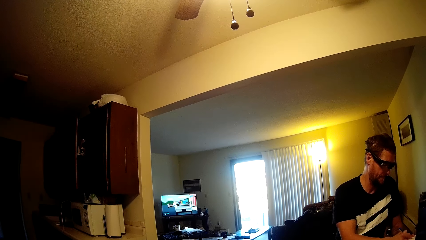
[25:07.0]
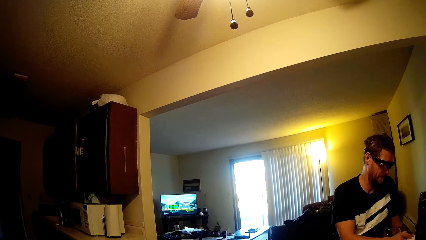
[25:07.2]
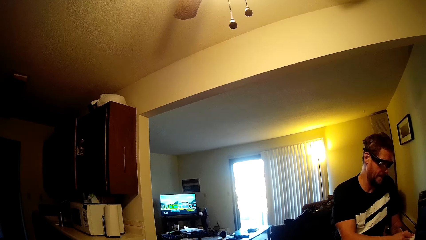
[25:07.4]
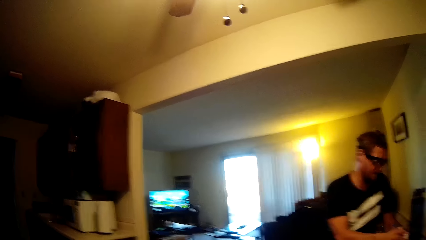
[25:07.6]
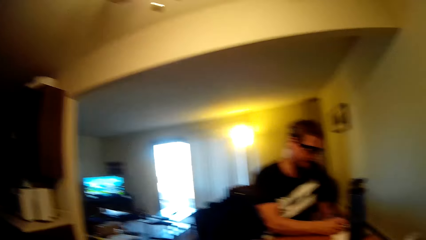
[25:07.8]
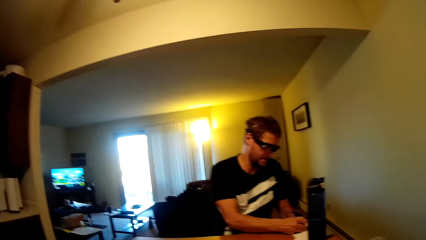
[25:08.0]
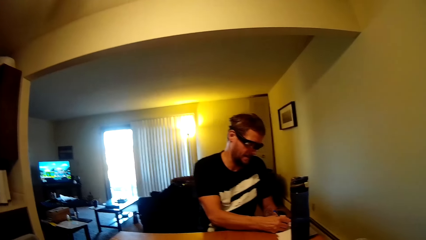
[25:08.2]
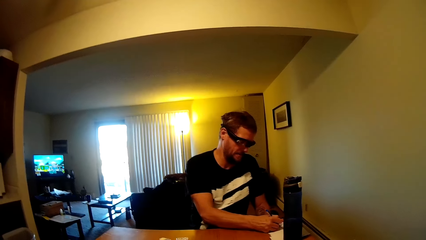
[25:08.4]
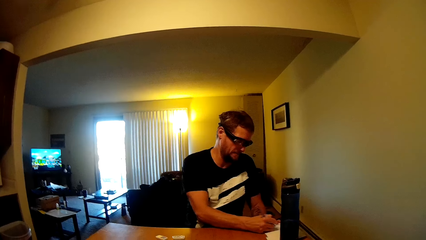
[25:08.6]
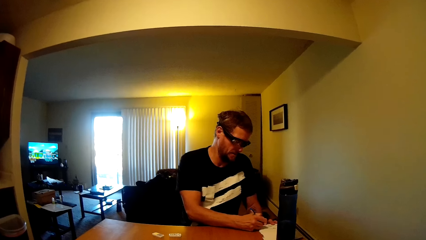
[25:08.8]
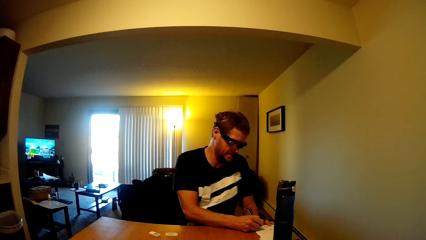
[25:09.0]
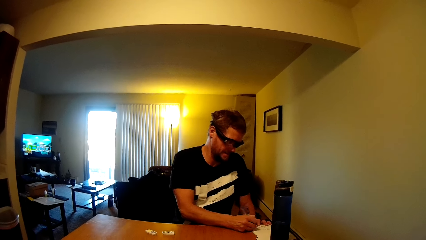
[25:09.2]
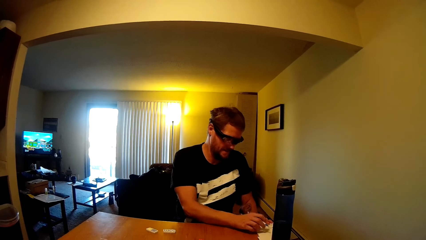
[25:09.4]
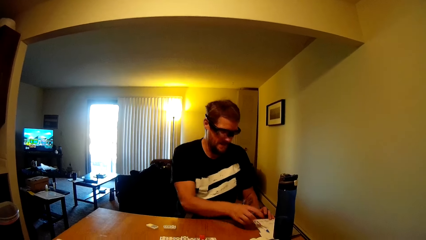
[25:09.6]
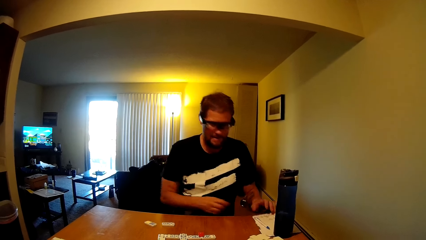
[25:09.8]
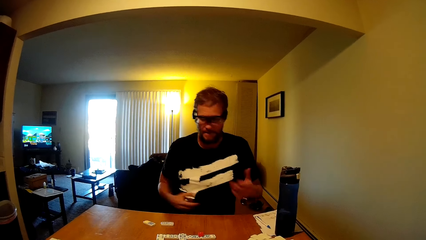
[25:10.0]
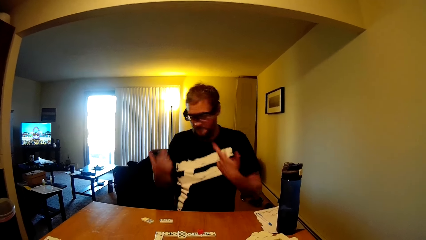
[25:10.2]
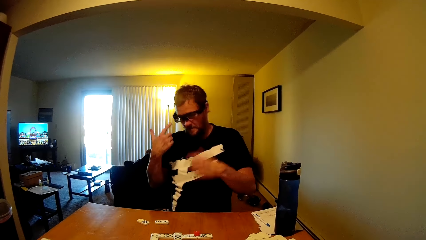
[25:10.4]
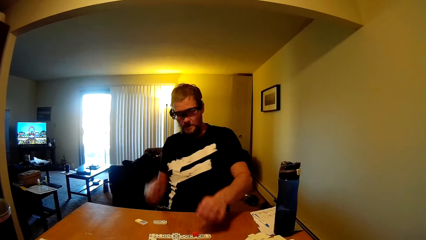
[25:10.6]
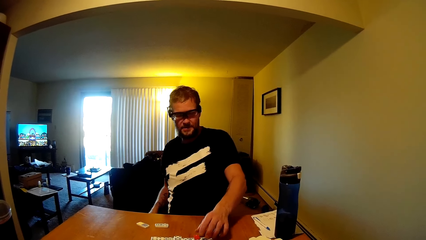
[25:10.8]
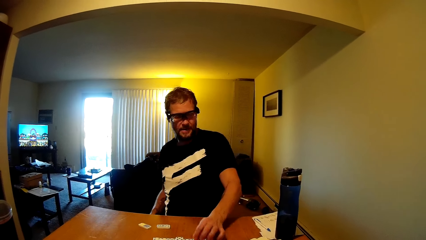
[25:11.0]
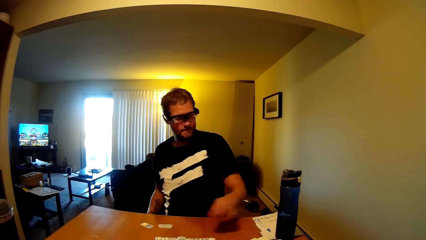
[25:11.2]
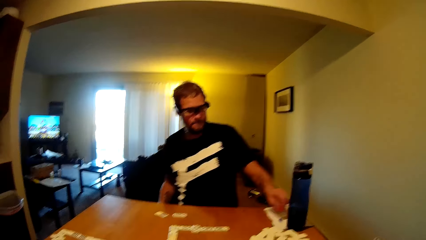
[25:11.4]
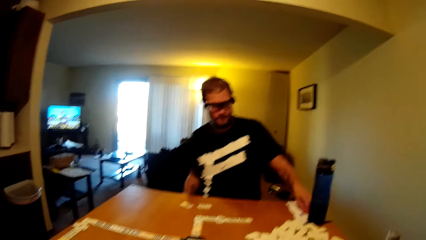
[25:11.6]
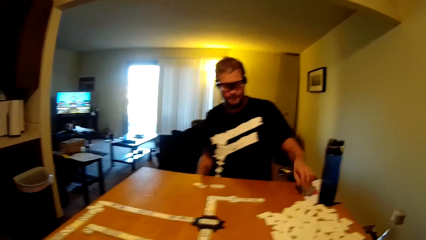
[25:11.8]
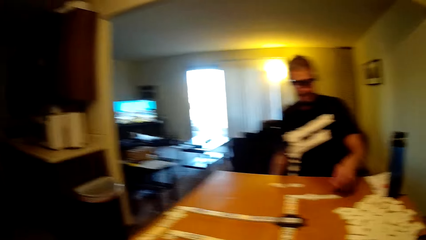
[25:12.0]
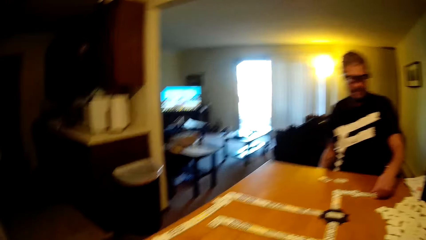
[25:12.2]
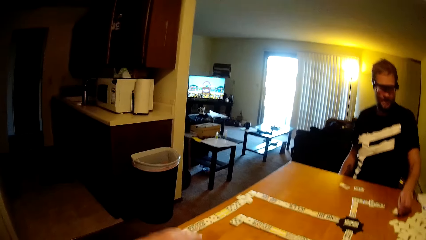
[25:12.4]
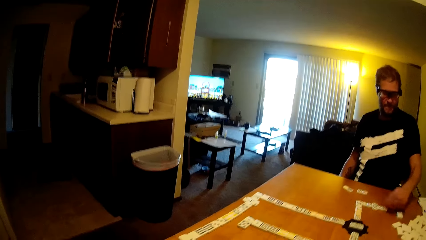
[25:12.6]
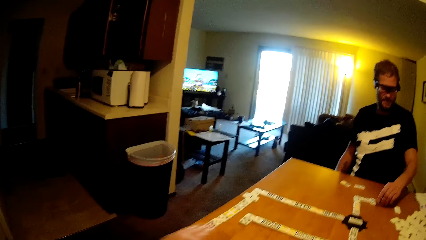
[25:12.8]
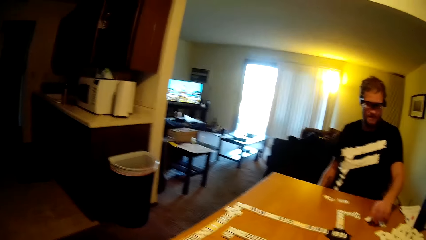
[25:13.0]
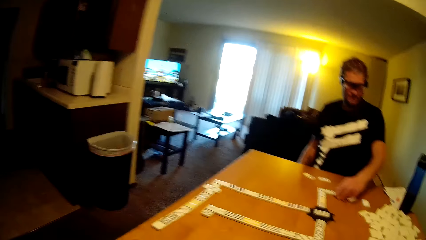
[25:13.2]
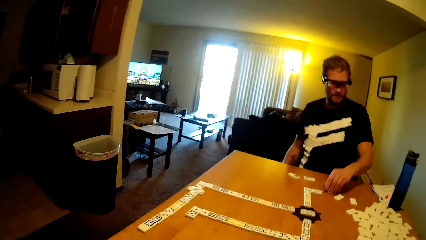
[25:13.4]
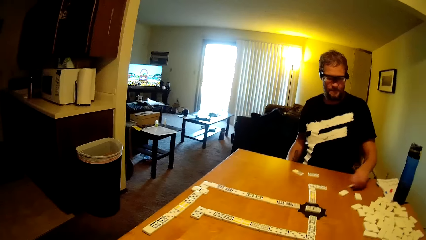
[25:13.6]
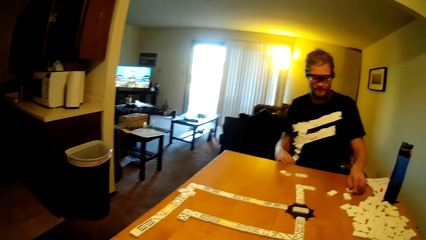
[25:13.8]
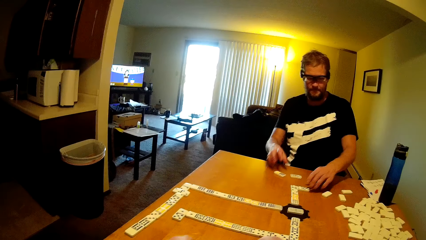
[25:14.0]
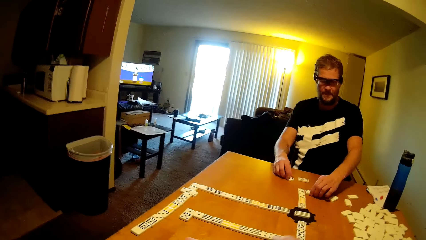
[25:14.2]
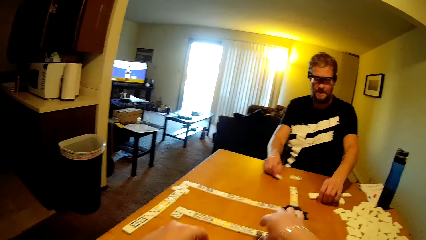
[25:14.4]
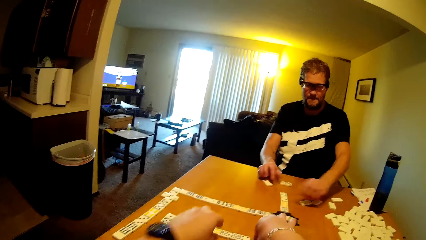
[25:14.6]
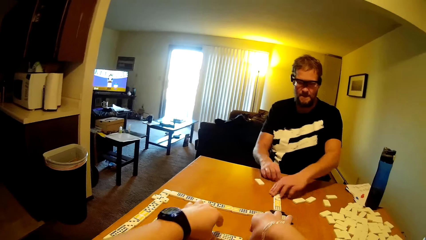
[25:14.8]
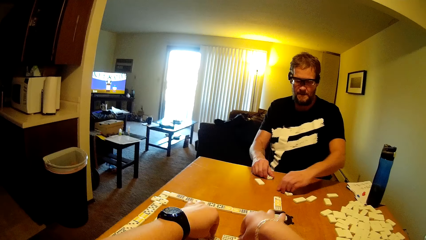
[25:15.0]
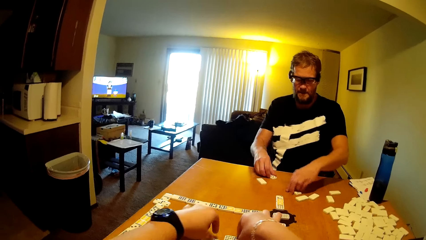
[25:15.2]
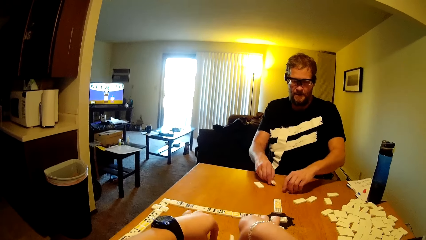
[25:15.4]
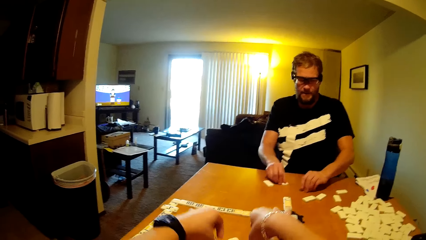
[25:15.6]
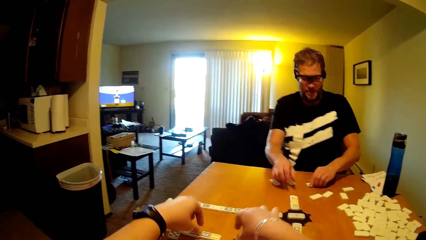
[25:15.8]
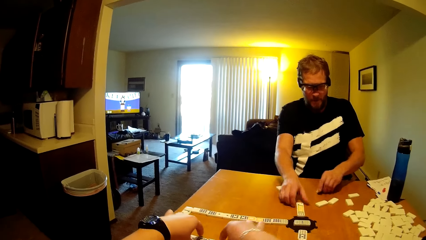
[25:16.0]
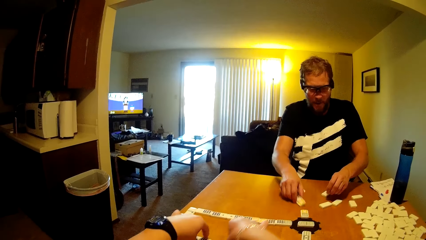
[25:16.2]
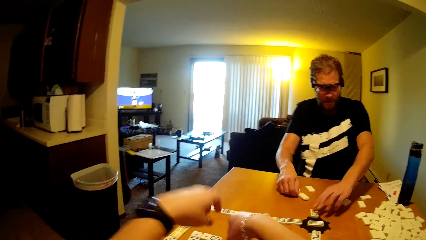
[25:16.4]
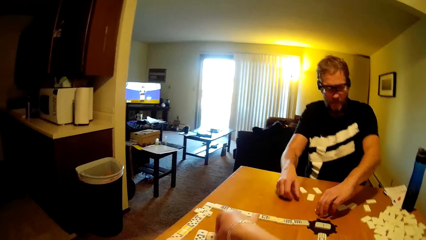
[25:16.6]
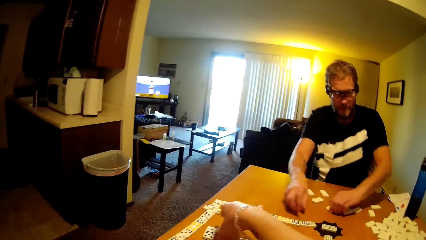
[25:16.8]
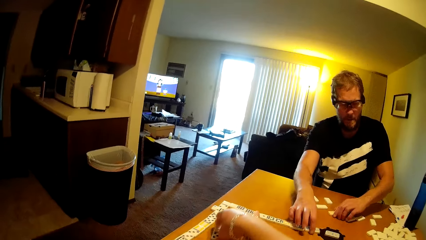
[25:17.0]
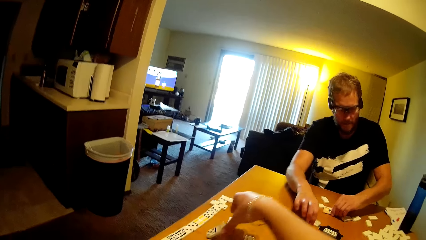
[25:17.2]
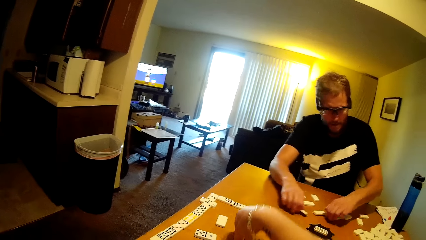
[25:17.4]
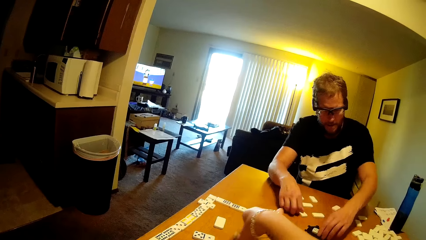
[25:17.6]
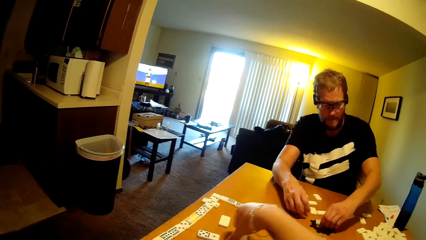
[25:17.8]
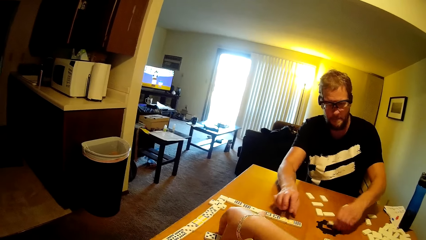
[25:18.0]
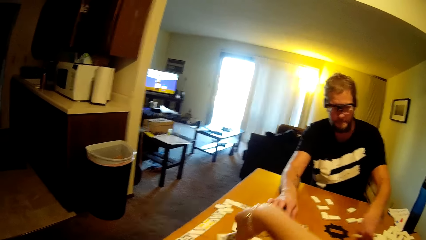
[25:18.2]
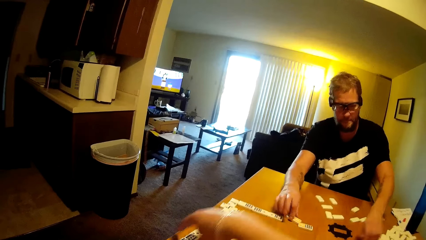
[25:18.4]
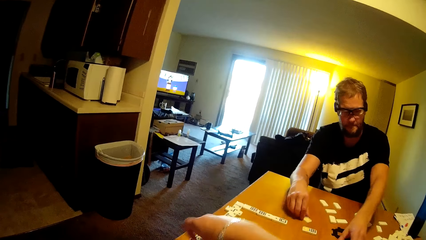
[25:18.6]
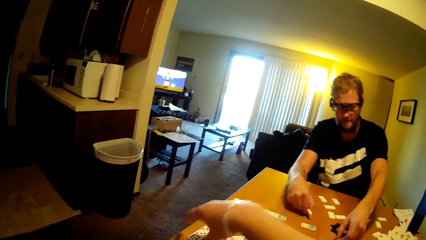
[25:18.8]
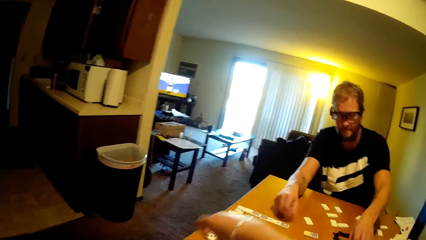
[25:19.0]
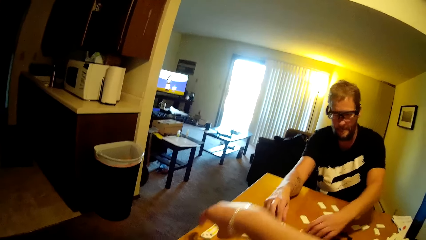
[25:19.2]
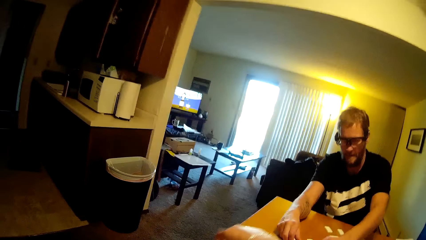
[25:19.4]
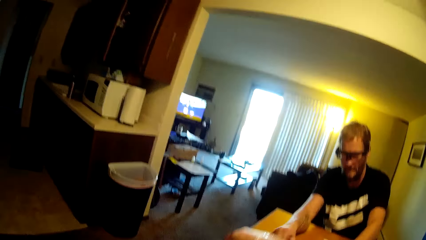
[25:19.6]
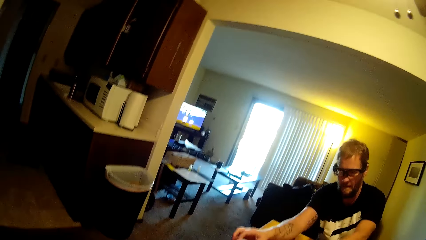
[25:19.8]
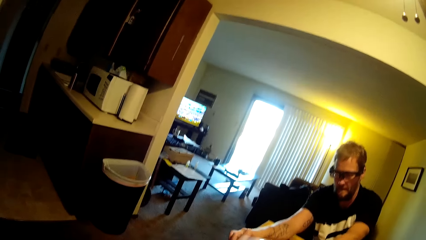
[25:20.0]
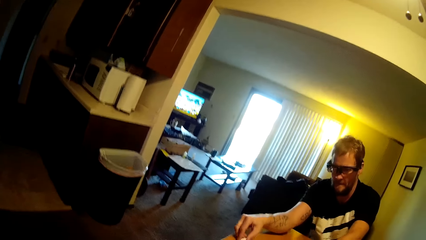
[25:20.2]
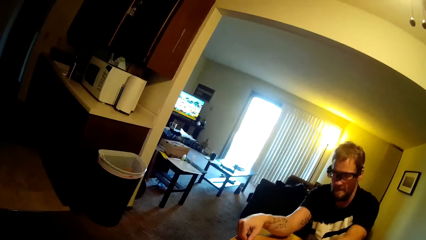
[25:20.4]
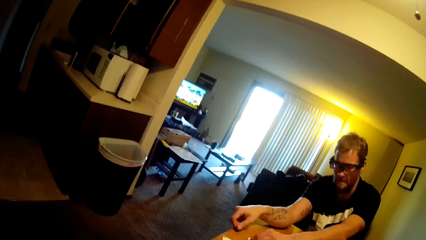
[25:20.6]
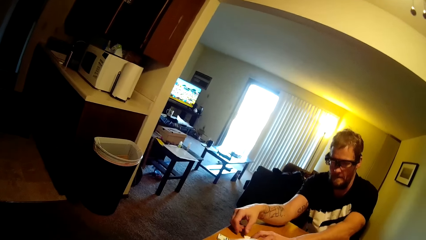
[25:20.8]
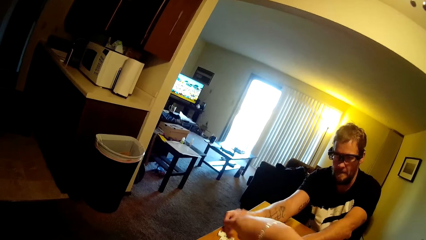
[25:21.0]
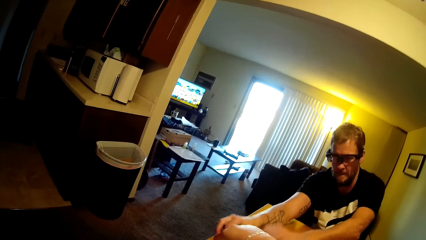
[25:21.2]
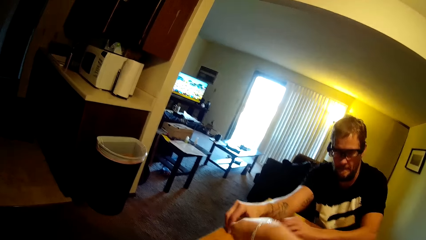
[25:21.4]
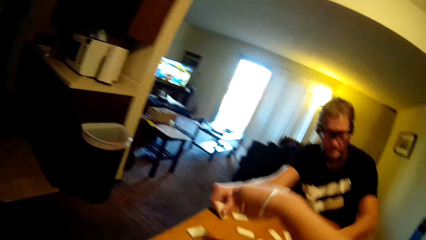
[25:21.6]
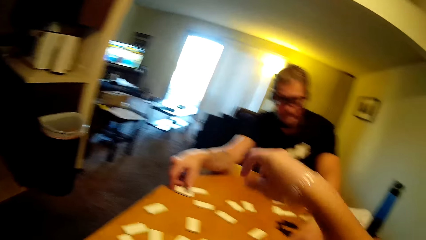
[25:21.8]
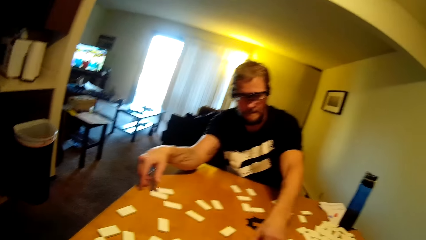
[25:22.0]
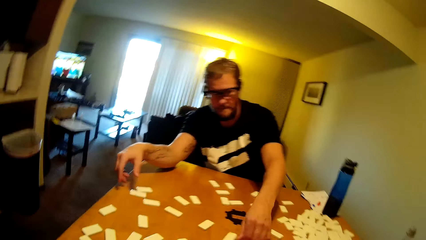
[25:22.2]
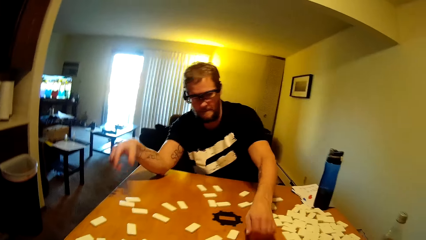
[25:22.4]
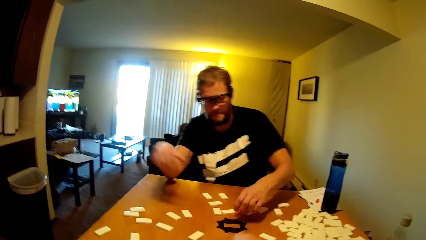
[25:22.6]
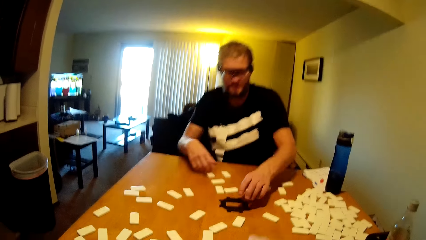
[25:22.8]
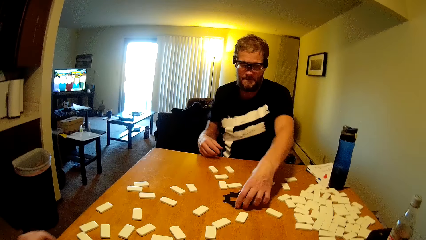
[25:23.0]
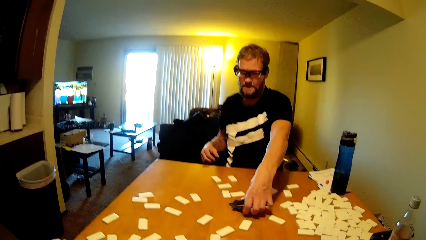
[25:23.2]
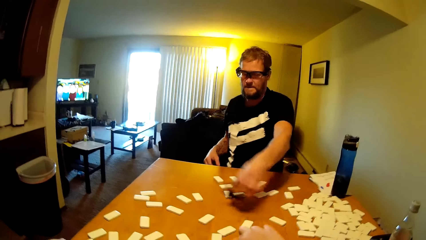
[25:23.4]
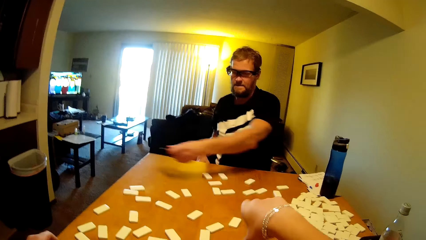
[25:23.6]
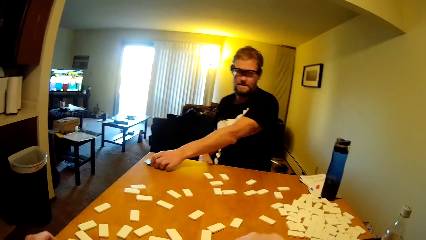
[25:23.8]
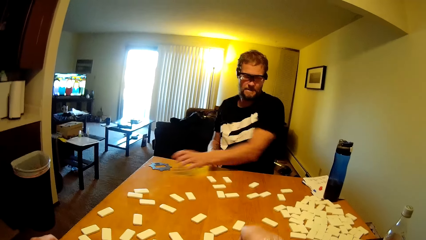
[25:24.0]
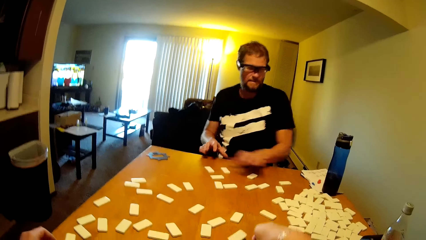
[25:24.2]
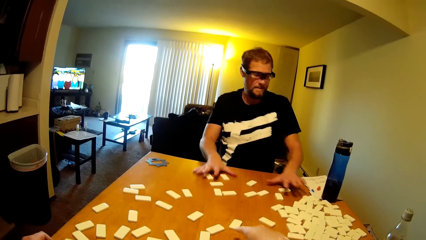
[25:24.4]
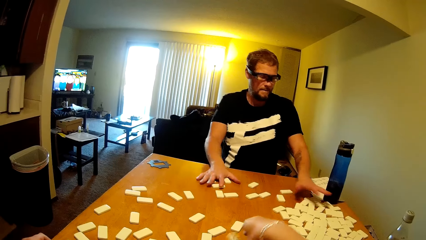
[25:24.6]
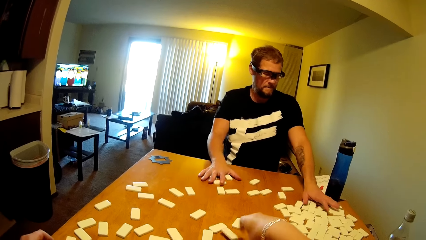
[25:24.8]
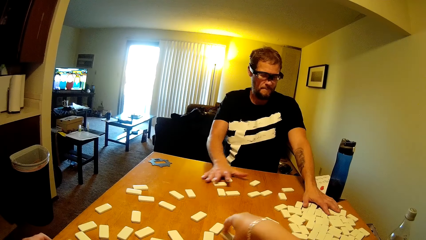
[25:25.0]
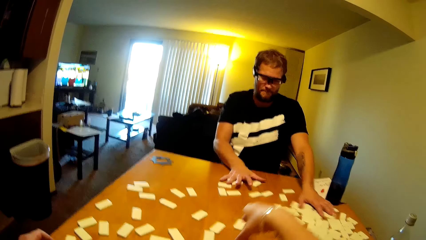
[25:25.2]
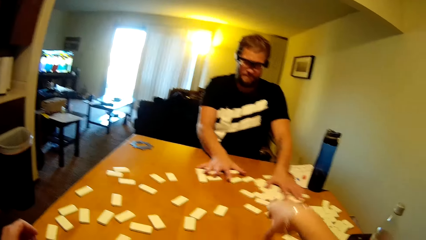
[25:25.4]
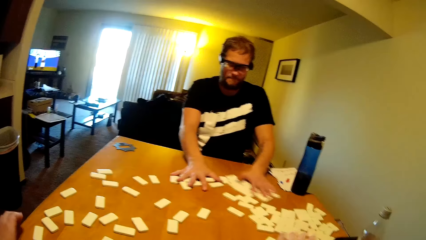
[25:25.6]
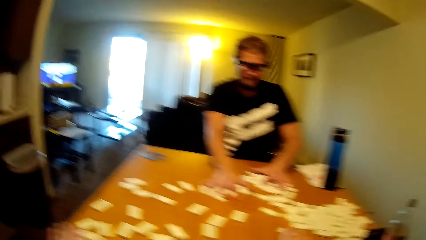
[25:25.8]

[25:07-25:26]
A person places the pen on the paper, picks up the plastic train and places the plastic train on the paper. The person flips the domino tiles and takes the dominoes card. The camera wearer arranges the dominoes card. They flip the domino tiles. The person picks up the domino hub, places the domino hub on the table and shuffles the domino tiles.
